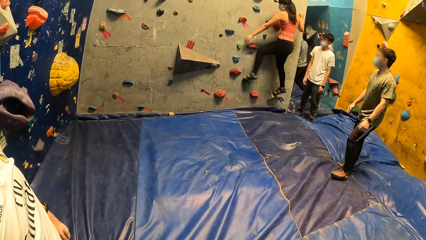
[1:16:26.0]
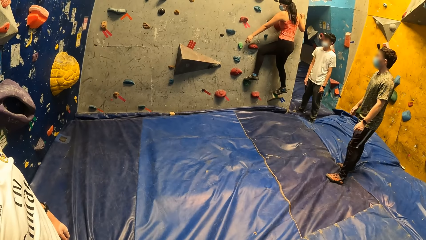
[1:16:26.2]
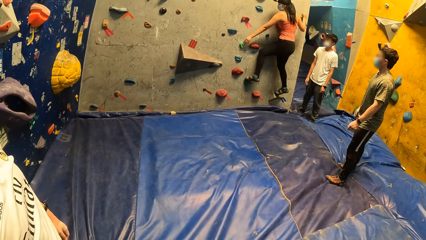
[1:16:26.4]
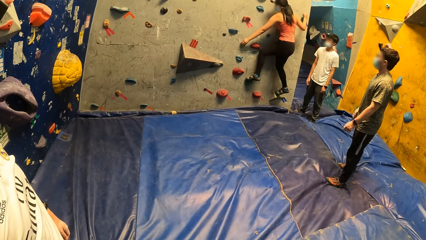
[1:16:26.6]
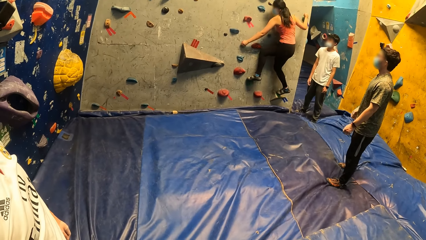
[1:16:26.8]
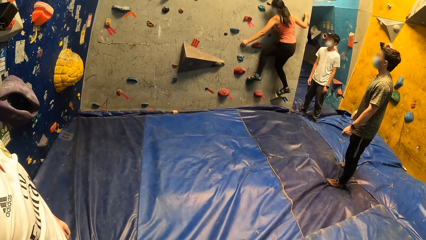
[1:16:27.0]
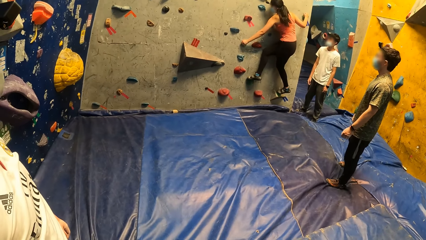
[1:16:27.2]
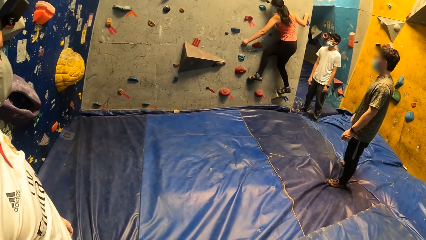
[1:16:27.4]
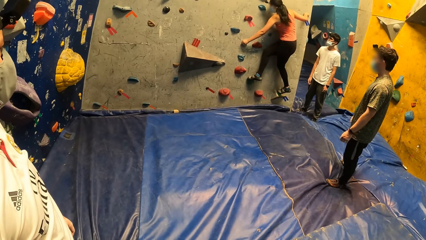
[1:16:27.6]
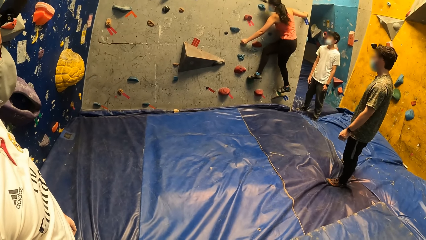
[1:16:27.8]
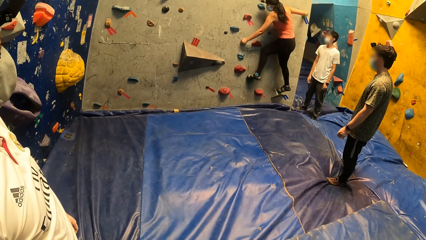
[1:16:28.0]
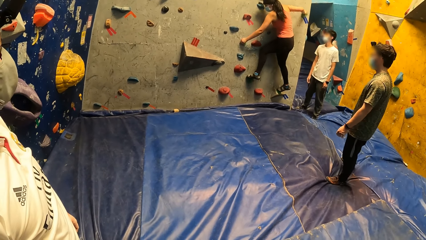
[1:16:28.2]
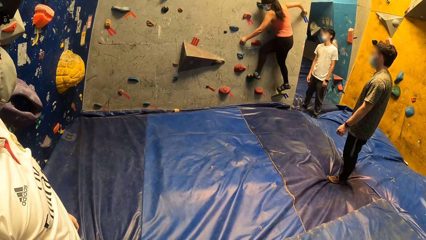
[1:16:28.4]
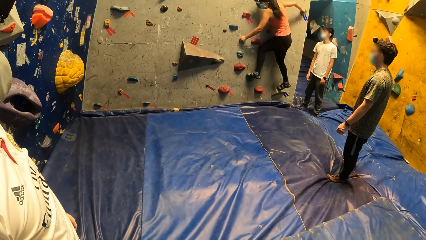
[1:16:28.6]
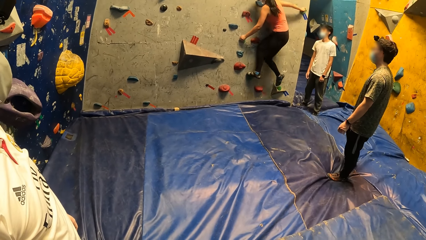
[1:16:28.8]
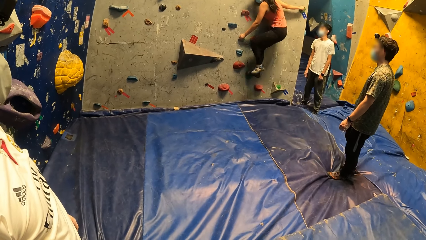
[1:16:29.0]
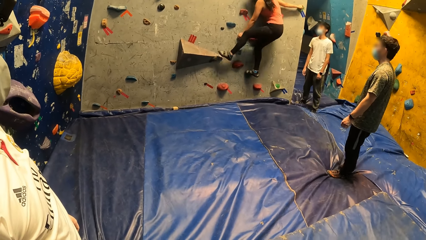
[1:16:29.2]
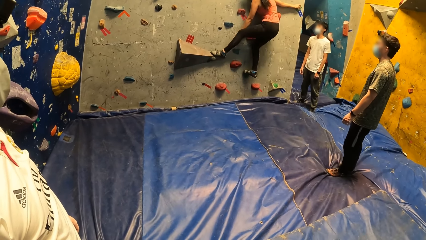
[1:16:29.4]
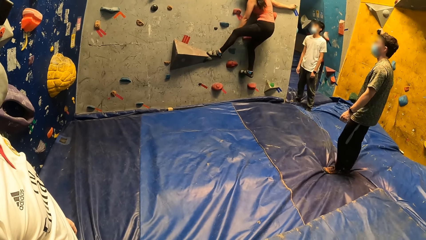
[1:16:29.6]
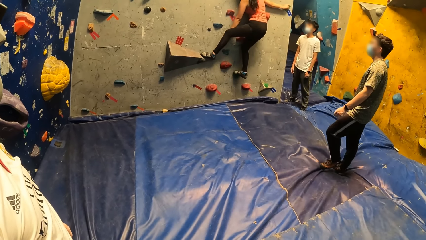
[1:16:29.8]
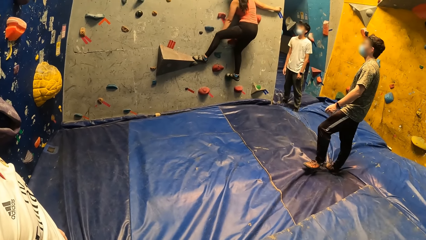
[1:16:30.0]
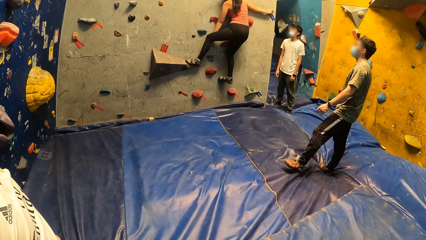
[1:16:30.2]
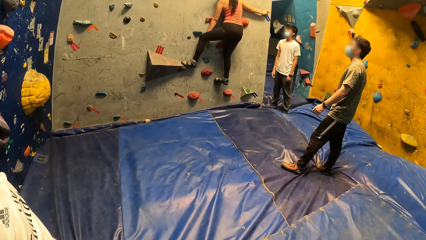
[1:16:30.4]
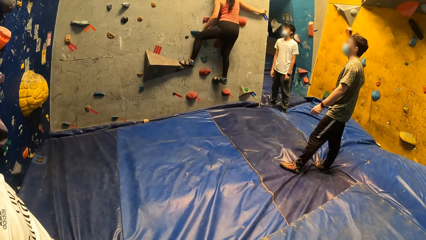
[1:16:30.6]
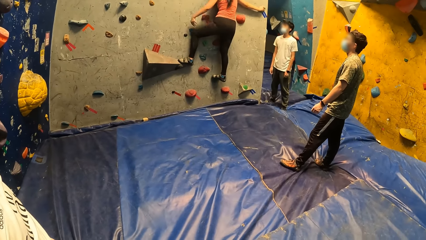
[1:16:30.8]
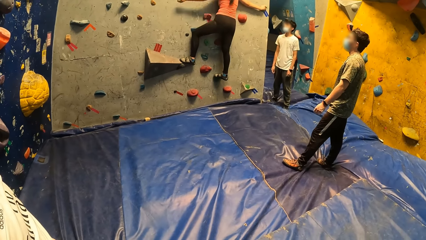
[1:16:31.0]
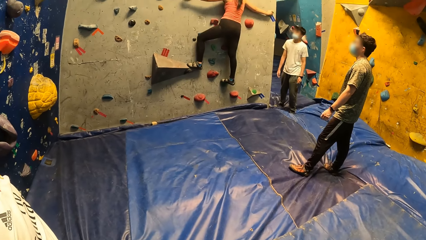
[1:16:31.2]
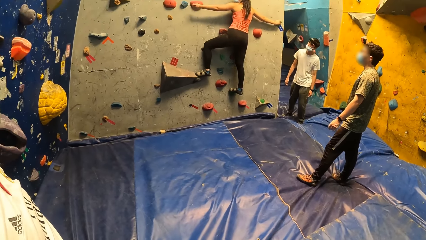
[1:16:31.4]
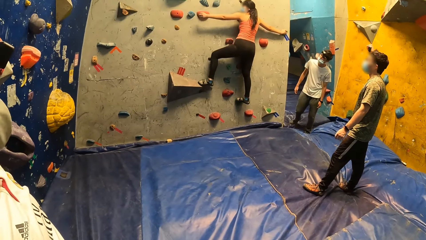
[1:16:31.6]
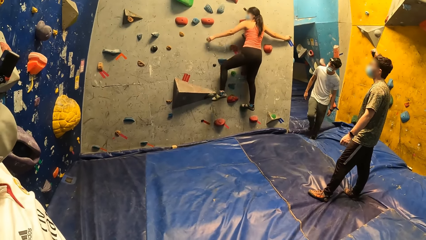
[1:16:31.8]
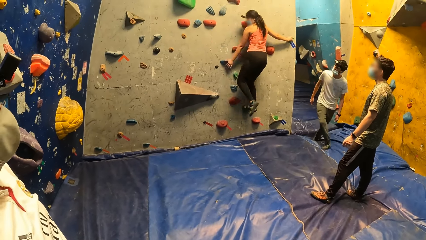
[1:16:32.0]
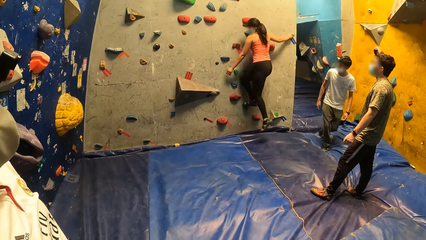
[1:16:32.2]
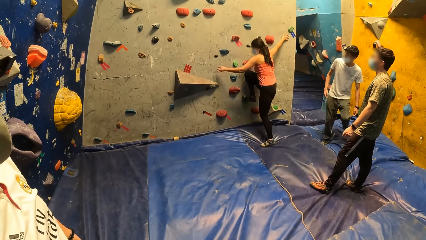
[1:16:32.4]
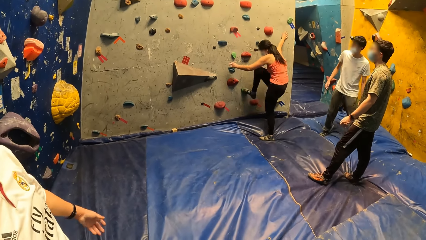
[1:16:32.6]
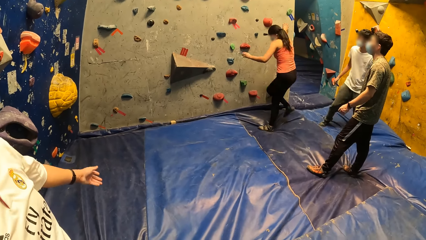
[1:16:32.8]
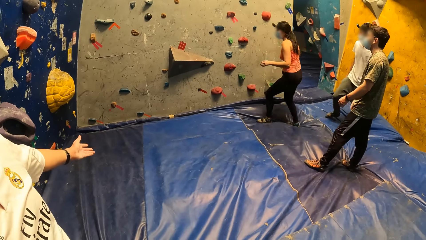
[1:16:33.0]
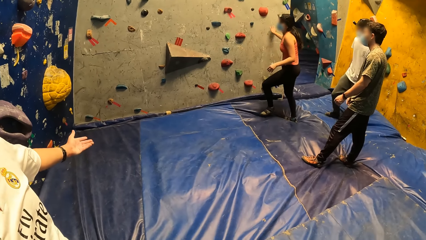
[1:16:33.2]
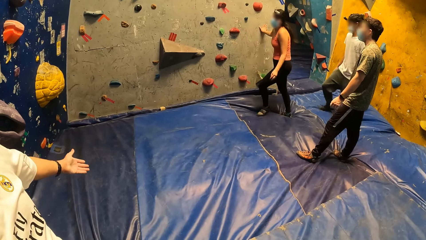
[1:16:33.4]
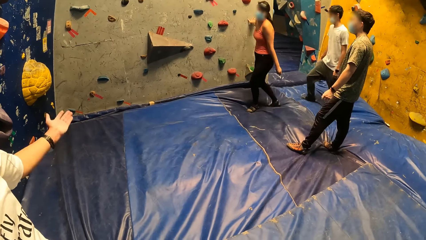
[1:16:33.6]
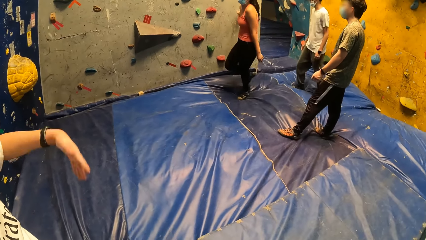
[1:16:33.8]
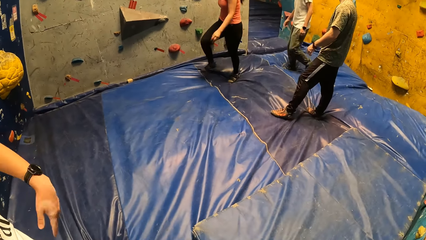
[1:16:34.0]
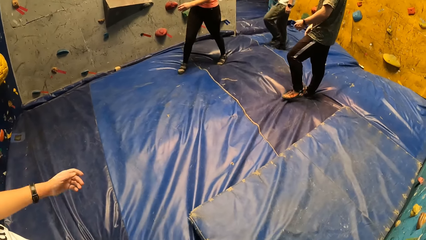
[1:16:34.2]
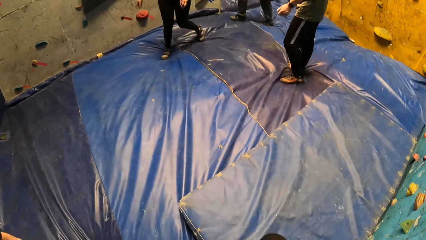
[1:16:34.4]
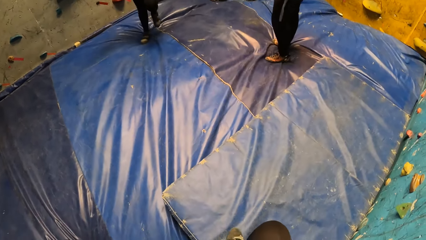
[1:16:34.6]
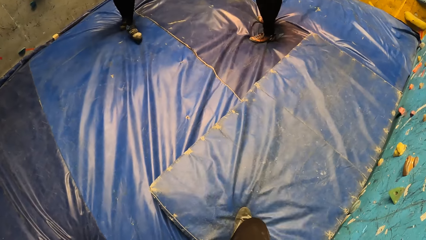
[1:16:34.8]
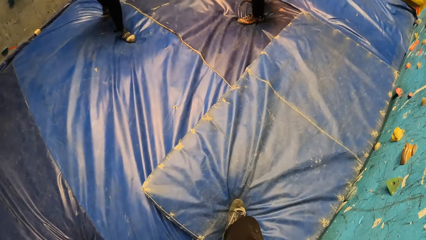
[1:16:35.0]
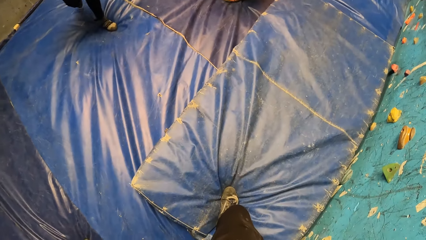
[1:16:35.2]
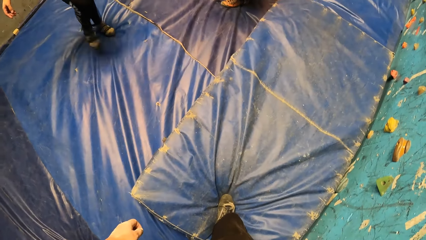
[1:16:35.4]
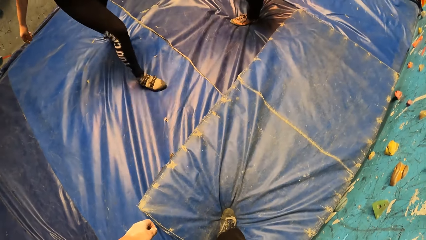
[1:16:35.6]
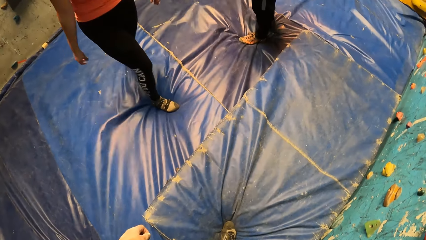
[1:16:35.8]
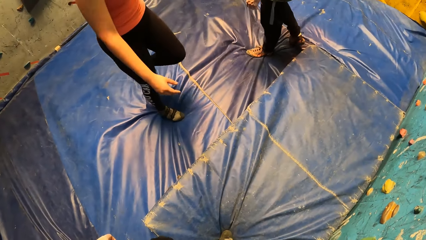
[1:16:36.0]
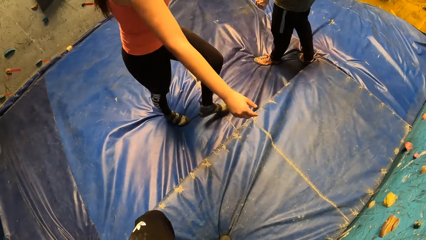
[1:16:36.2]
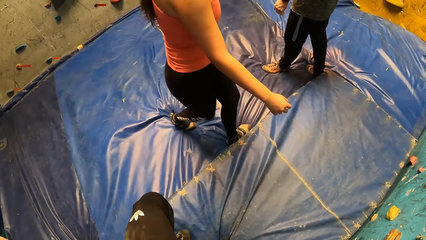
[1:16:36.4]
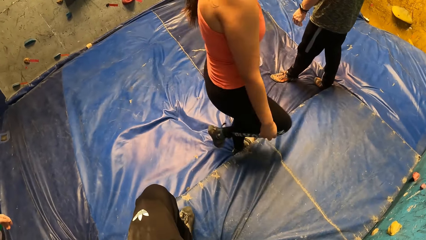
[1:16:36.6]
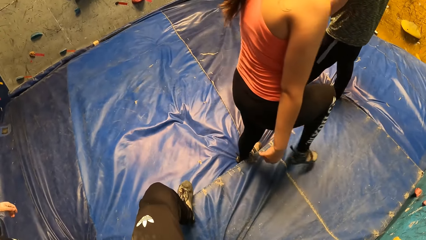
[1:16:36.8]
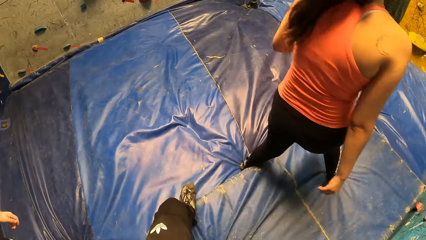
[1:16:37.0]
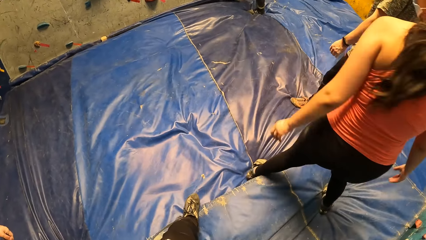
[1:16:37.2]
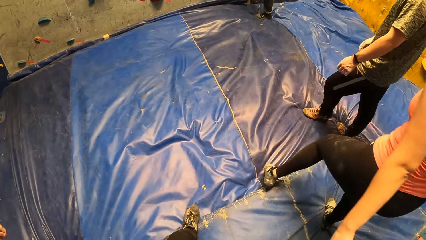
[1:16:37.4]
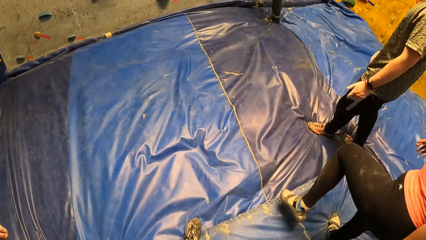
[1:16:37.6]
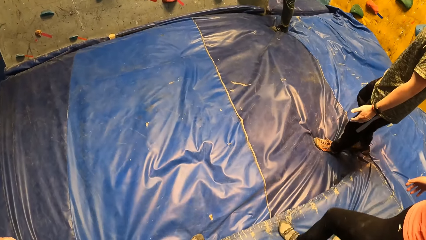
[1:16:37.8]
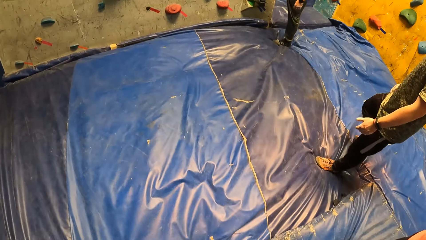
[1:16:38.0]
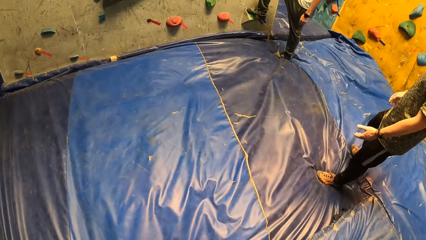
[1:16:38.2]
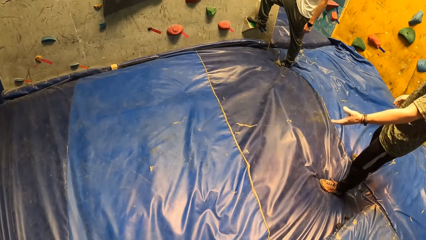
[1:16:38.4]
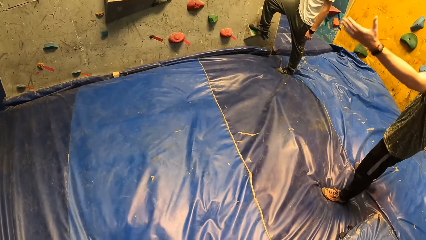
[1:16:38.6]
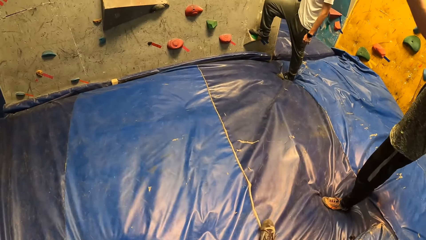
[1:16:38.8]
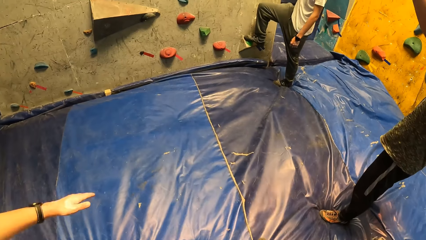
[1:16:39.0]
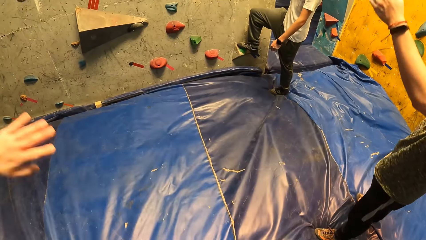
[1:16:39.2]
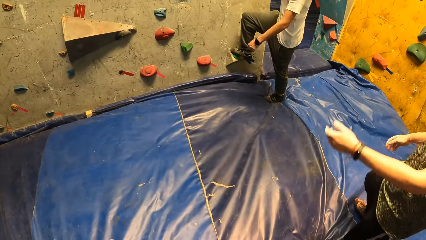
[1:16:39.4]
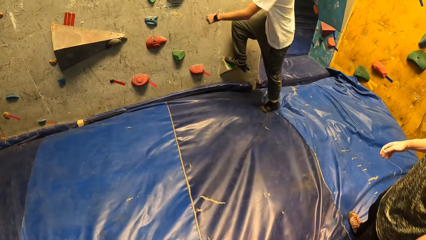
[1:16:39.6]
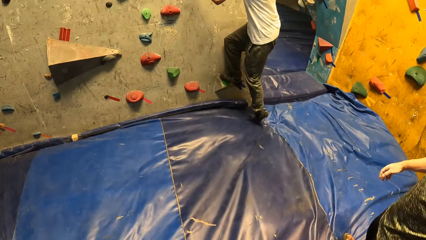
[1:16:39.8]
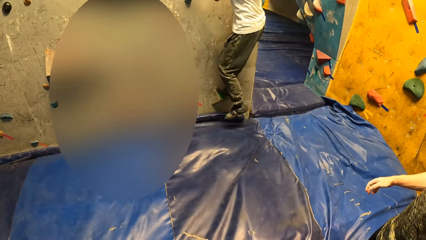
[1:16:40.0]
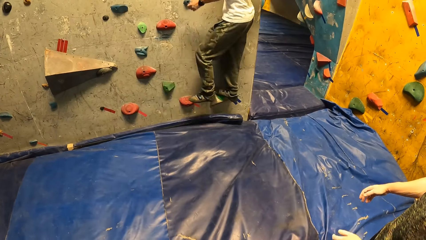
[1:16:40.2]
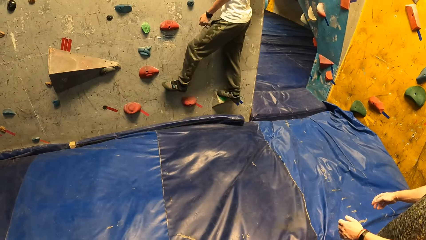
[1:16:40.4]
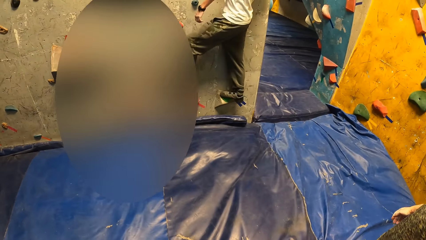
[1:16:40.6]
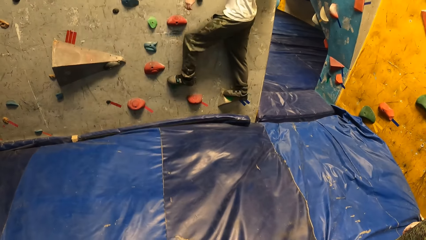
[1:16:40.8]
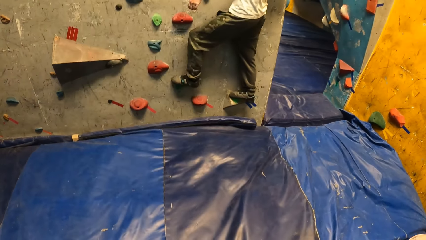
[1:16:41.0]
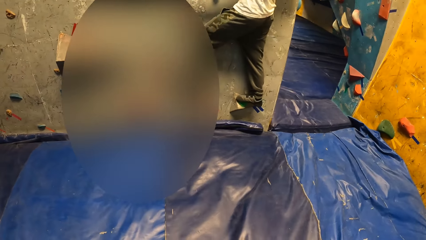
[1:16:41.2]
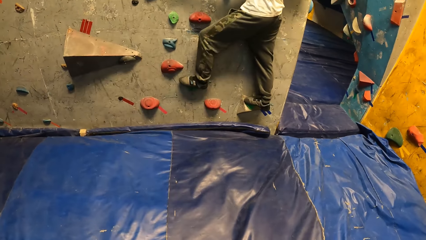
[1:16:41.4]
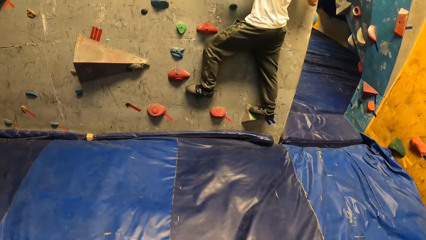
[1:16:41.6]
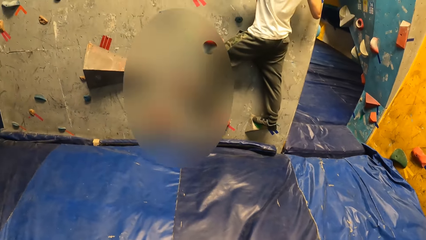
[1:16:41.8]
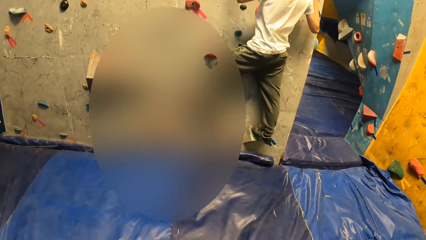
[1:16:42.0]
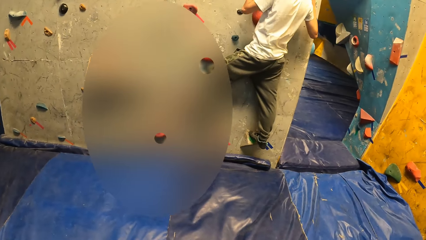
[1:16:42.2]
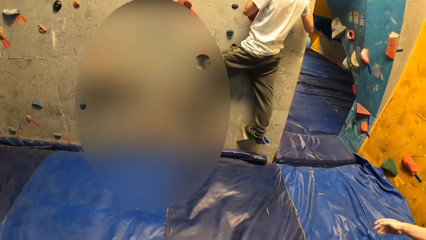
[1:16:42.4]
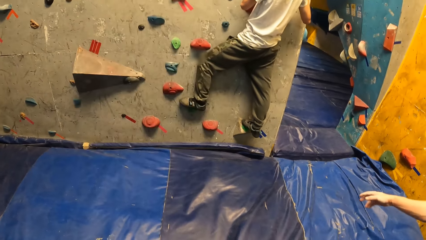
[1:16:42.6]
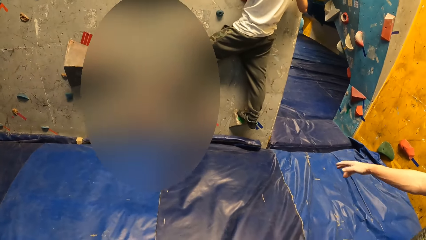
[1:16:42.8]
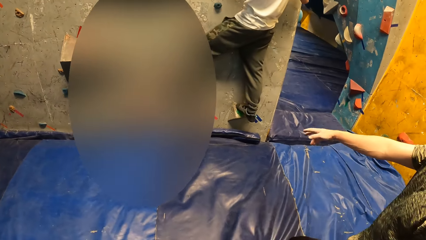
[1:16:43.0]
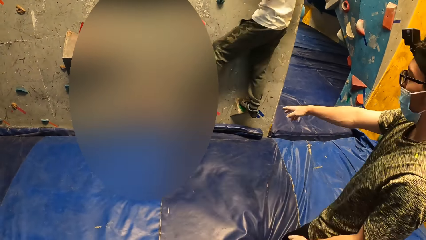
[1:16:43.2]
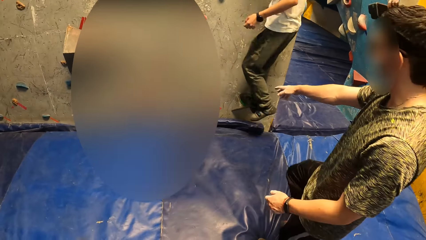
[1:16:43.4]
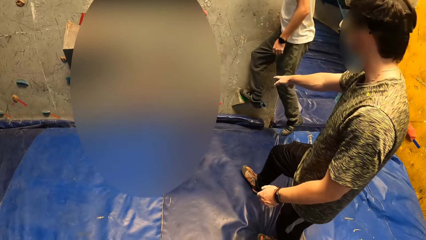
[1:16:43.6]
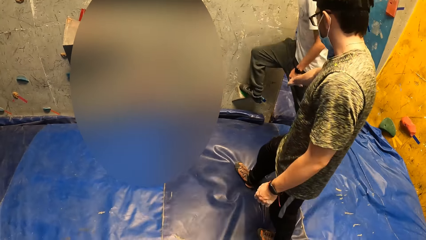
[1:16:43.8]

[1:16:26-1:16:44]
The lady jumps down from the wall. A man climbs the wall. The camera wearer walks towards the wall.
